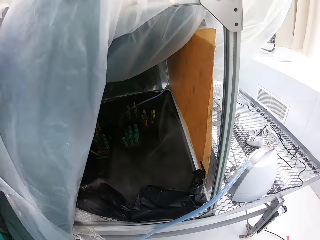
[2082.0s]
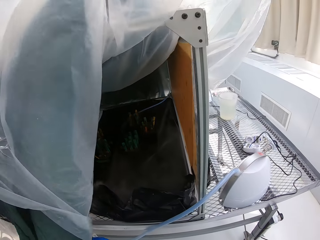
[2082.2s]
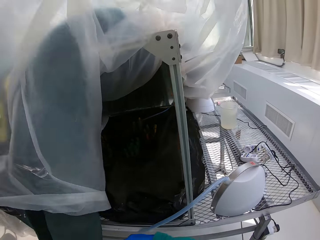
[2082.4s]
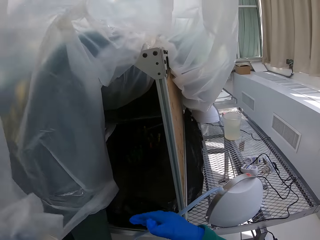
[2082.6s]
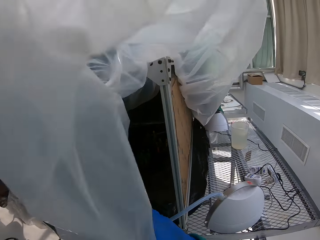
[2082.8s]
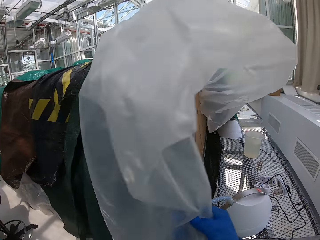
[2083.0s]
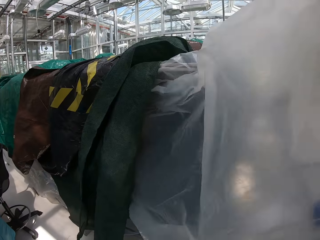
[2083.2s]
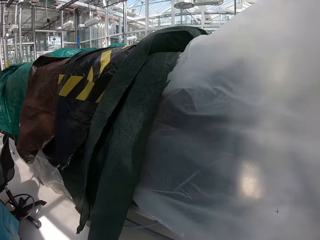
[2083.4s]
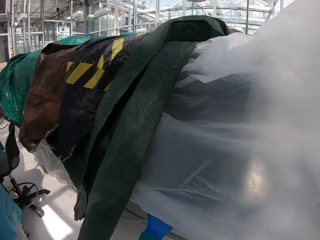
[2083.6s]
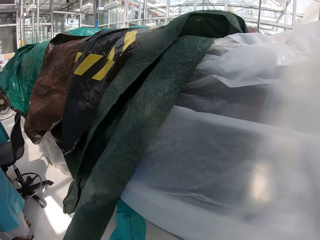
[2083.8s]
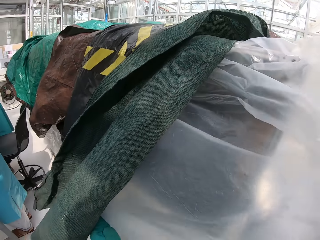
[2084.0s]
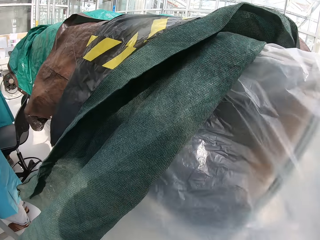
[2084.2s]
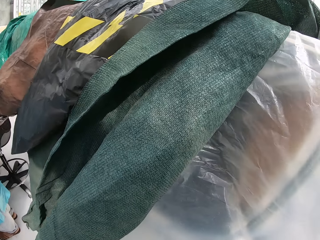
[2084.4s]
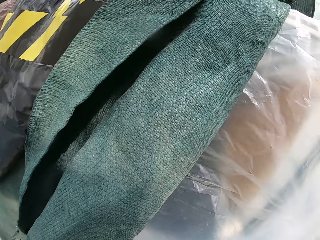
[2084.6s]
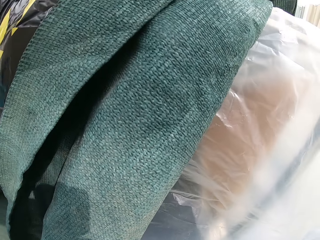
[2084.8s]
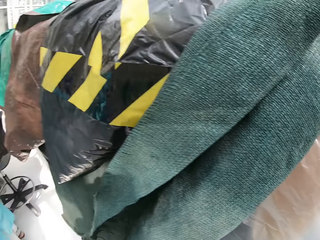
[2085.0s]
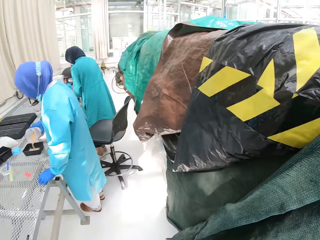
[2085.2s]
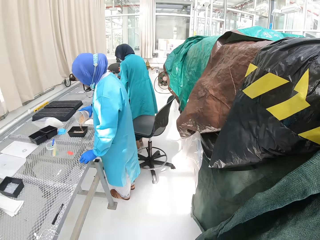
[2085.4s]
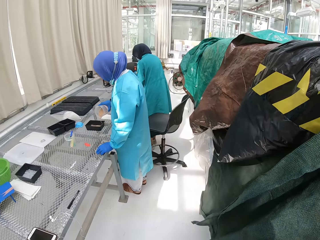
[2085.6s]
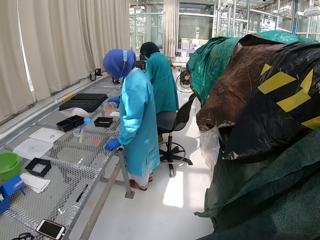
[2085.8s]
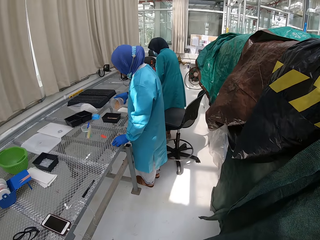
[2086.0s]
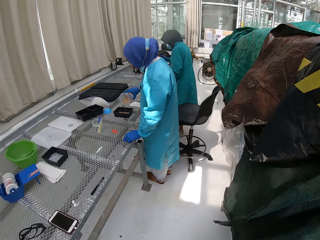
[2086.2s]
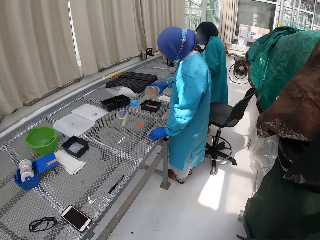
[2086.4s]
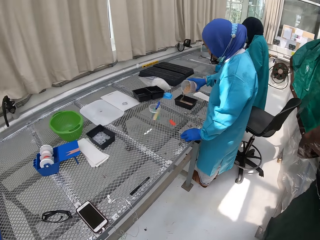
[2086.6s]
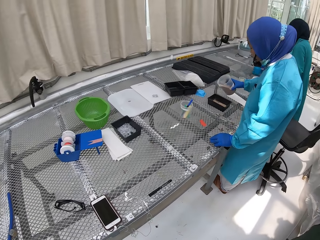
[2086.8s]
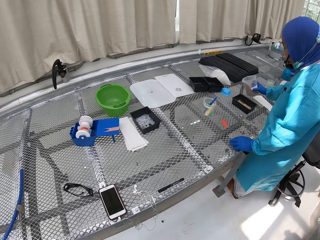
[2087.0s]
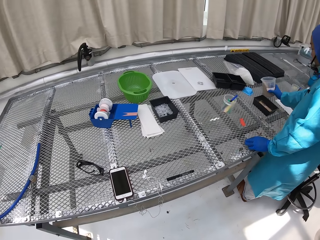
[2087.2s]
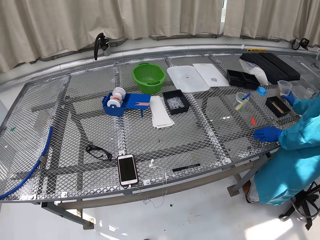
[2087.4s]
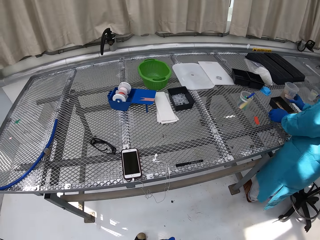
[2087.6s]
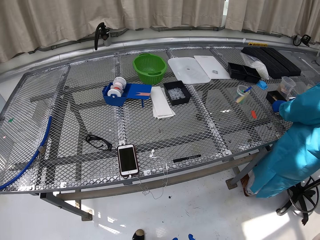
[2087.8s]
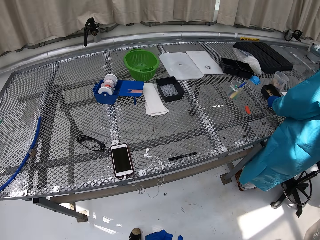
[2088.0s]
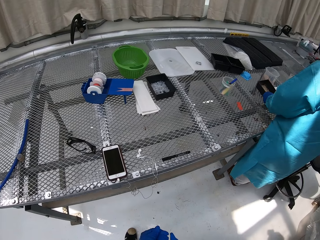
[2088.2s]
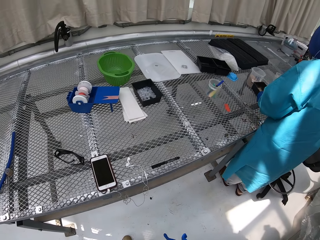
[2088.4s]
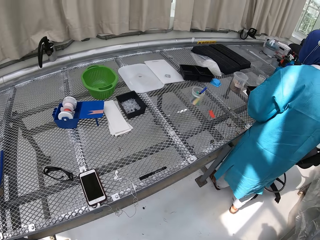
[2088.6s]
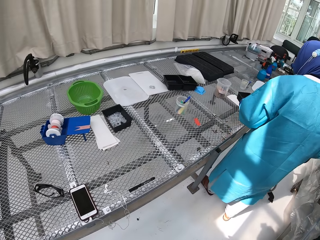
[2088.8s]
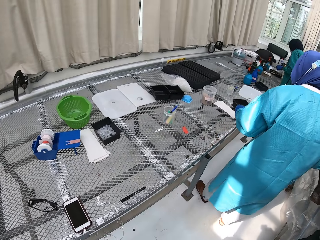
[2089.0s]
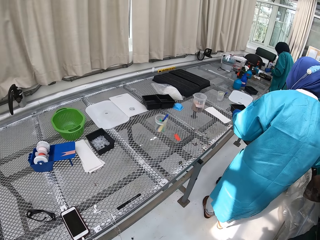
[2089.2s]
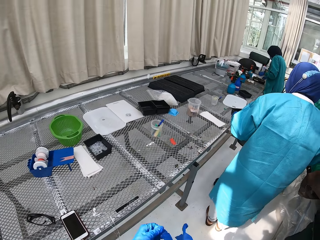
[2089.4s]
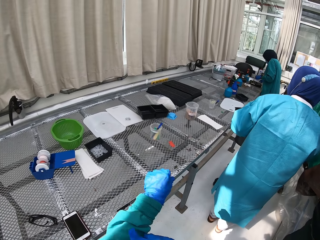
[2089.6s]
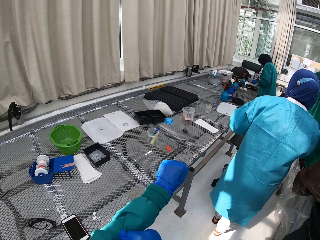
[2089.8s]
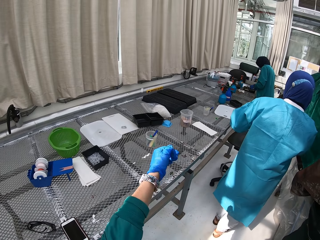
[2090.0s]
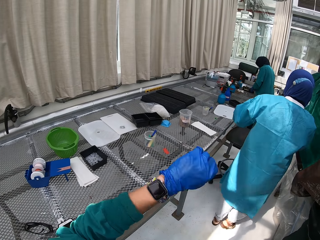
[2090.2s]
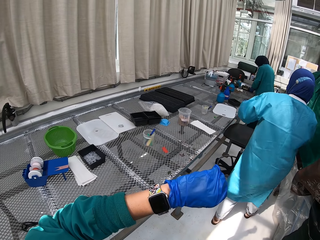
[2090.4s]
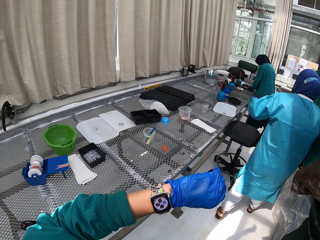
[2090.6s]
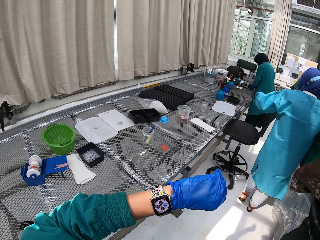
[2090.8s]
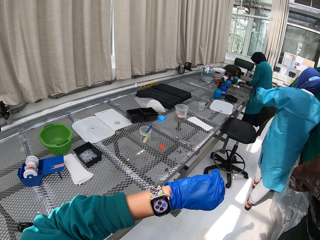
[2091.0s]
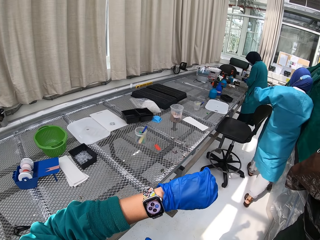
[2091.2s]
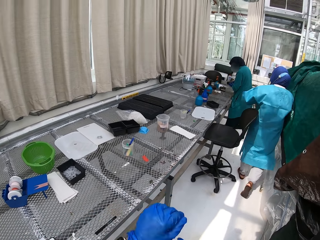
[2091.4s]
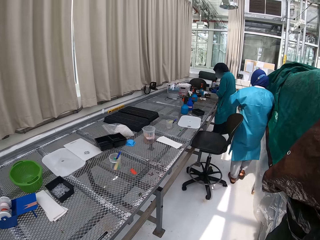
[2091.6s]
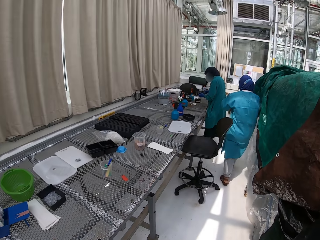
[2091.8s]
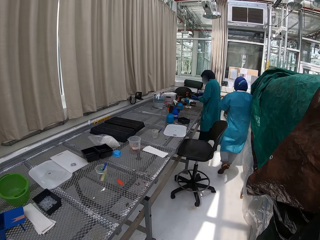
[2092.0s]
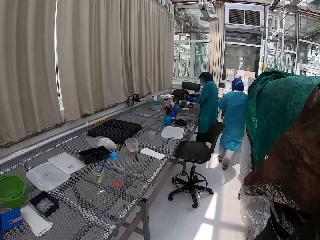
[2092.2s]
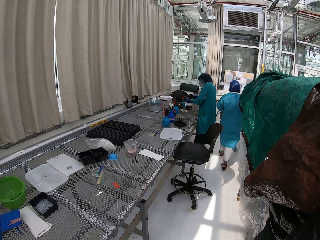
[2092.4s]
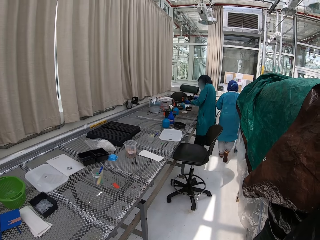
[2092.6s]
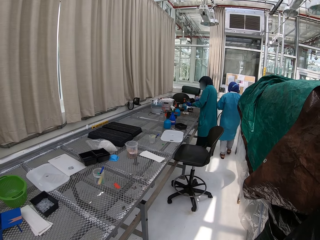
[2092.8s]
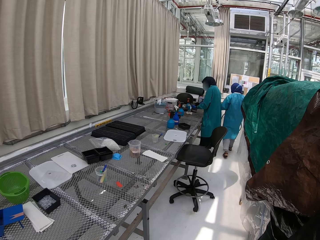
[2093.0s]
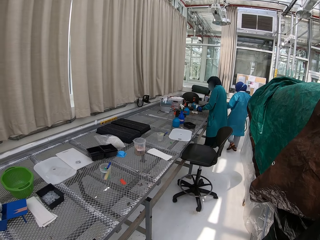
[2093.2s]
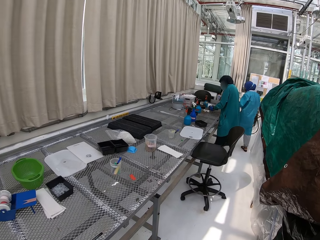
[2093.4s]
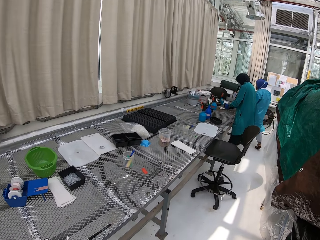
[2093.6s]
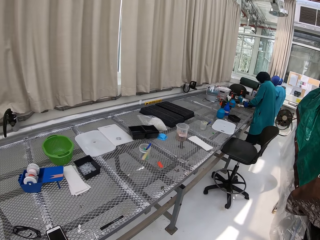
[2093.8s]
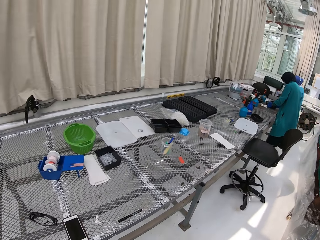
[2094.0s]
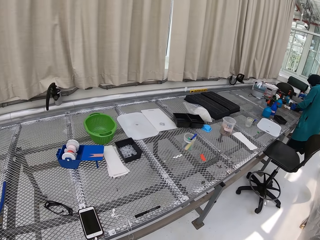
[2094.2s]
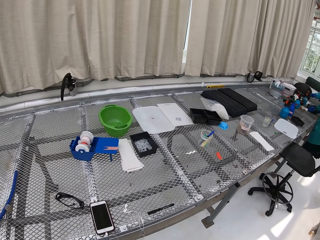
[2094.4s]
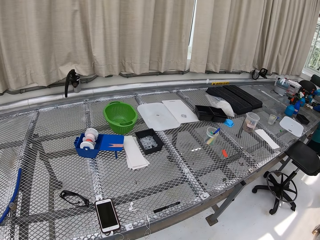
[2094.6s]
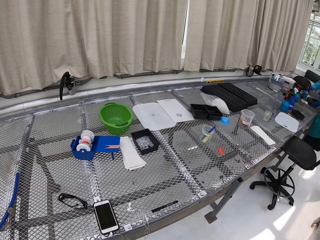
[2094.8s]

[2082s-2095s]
The camera wearer covers the nursery. She looks around. A person pours something in a container. The camera wearer checks her wrist watch and looks around.

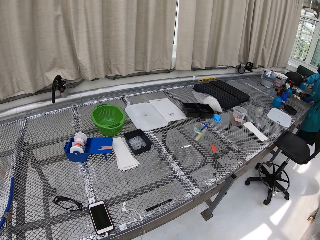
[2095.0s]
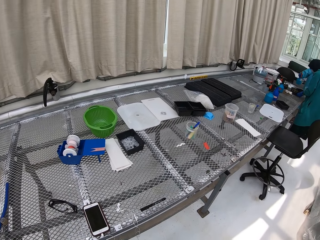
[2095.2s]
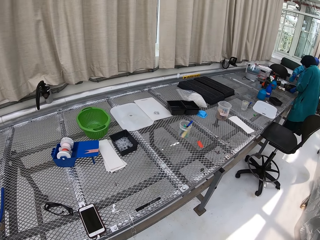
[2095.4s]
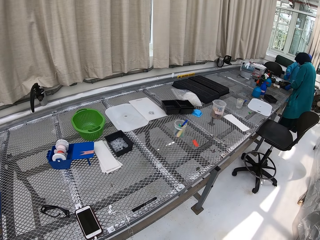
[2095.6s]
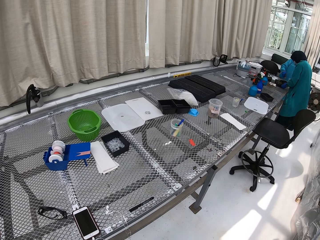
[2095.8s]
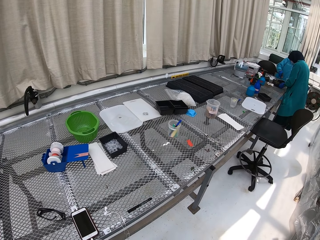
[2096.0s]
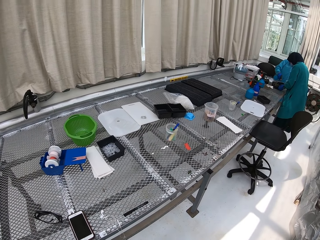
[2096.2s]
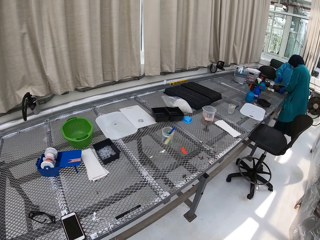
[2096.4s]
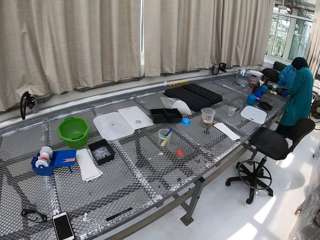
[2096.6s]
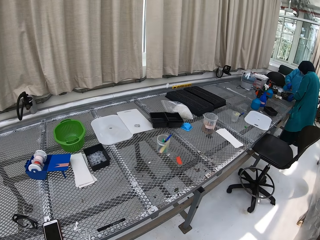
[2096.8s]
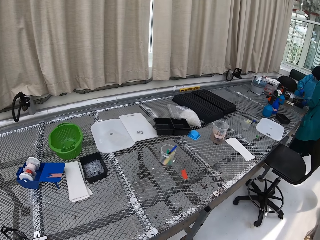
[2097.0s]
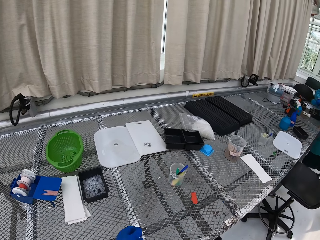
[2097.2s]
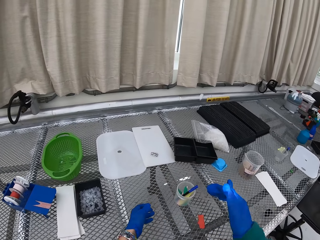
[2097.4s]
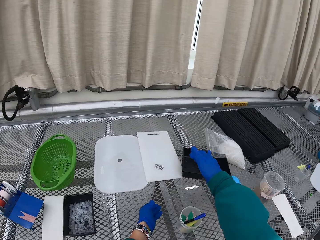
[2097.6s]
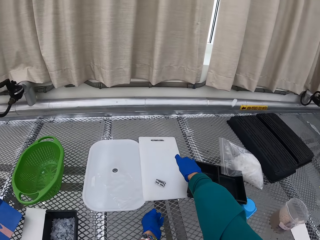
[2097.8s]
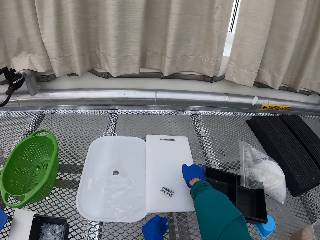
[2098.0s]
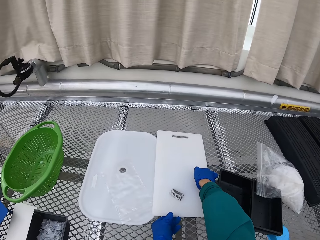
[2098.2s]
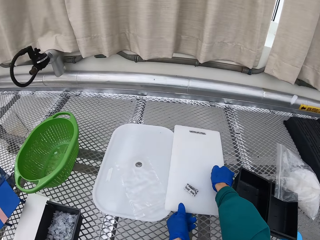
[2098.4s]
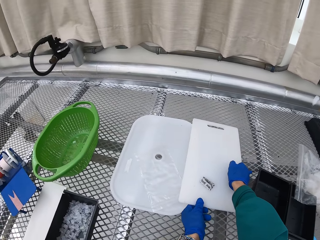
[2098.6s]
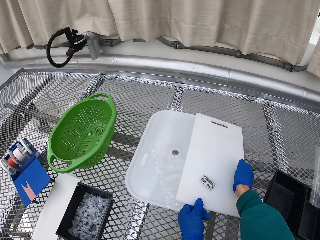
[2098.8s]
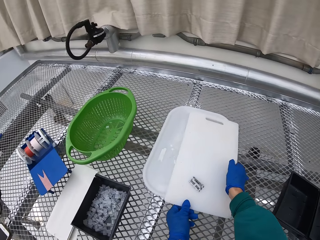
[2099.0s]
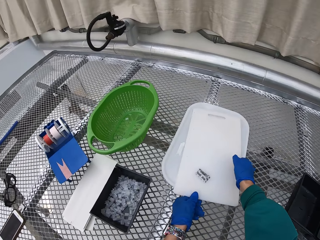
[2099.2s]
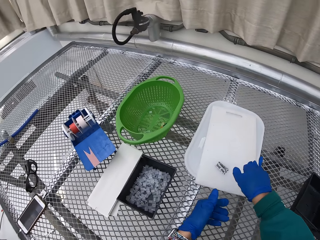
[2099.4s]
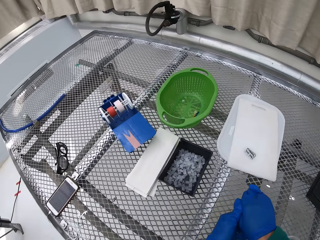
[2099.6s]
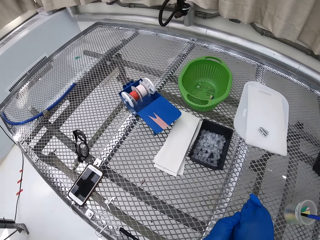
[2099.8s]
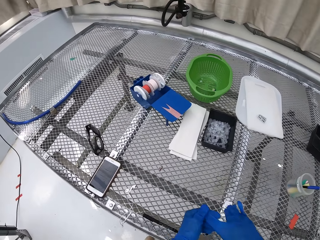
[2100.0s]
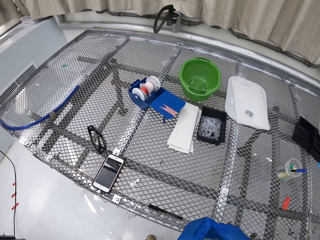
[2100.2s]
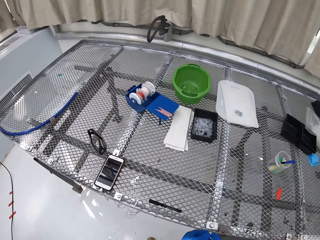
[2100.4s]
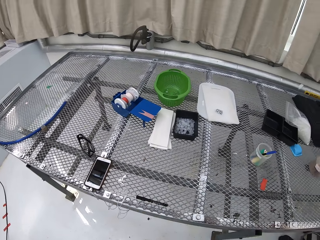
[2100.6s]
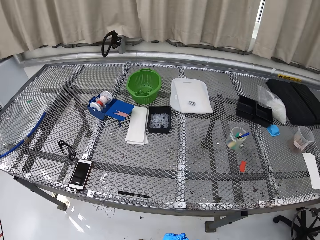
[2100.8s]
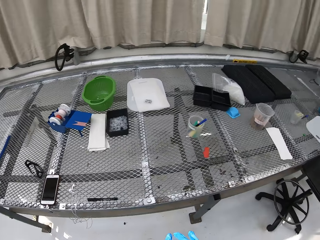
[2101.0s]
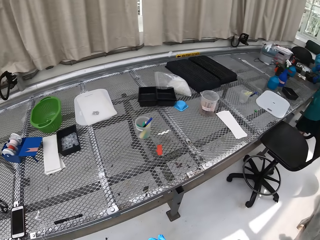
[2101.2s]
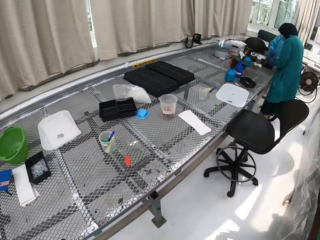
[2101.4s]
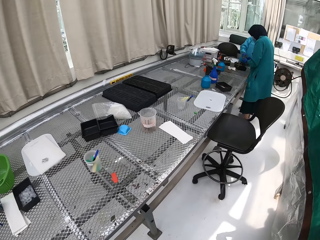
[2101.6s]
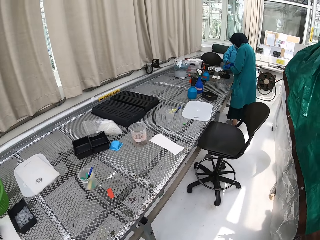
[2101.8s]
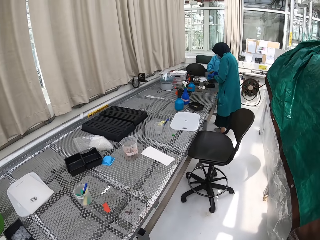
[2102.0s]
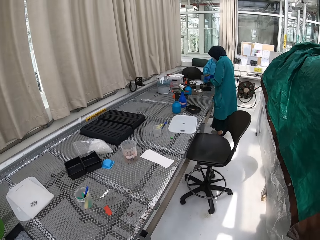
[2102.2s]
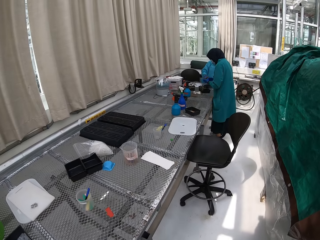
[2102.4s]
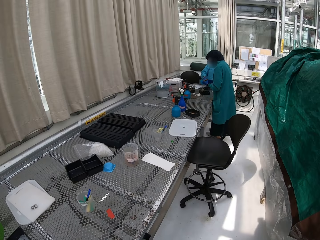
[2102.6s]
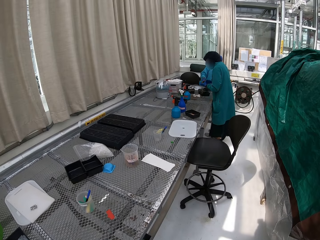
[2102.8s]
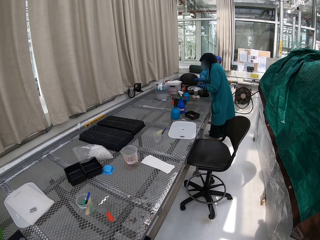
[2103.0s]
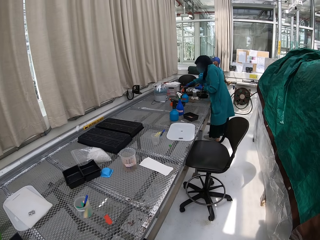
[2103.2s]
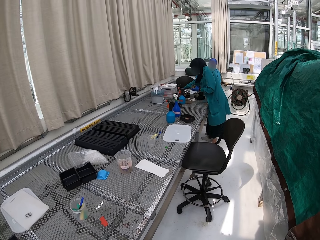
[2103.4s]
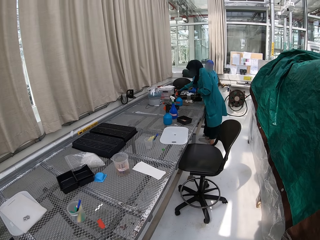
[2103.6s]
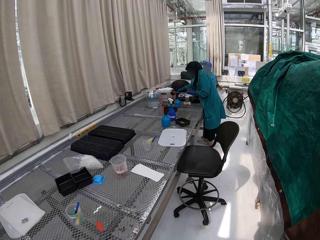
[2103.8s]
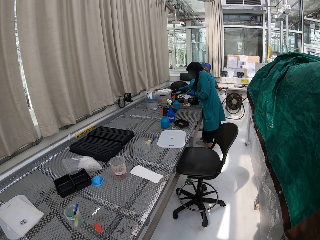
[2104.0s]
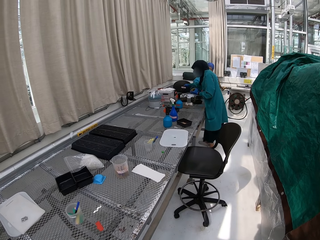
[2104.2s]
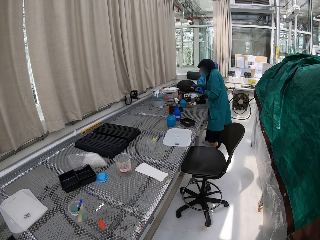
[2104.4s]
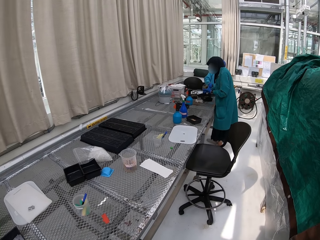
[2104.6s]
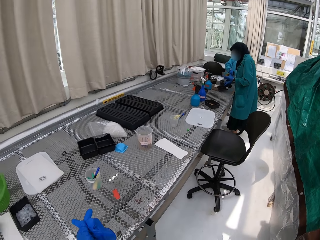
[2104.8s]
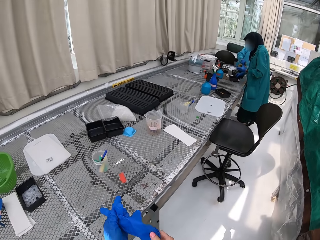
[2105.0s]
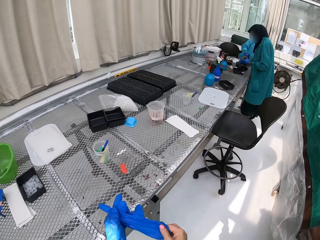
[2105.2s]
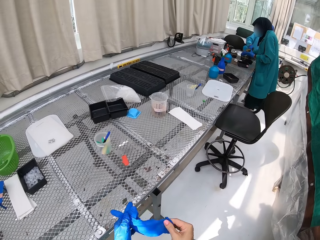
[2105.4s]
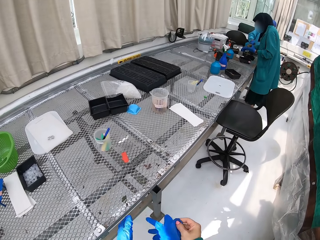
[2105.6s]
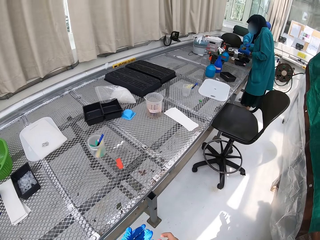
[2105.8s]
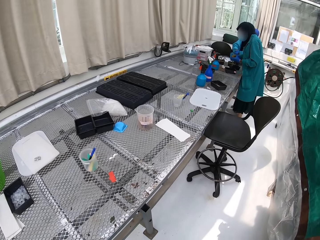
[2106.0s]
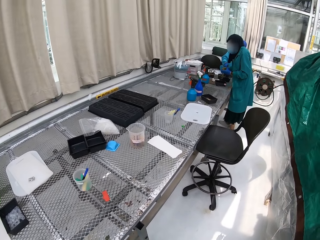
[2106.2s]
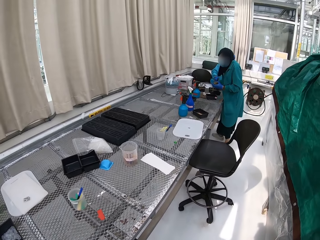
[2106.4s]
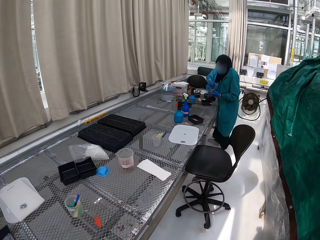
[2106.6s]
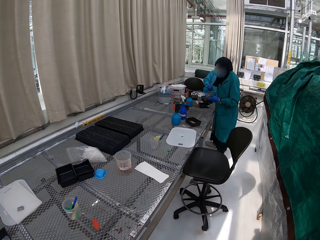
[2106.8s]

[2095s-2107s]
A person waters something. The camera wearer arranges chopping boards. They put the chopping board on the tray, look around and remove gloves. They remove the gloves and look around.
